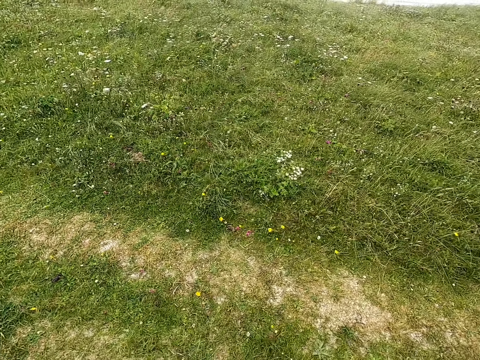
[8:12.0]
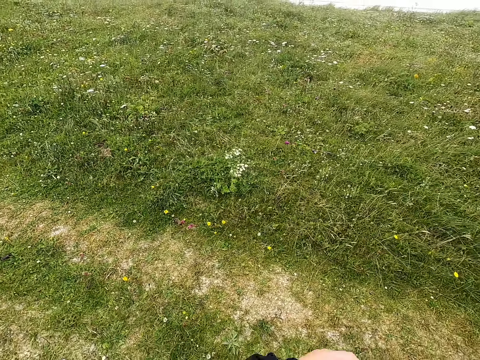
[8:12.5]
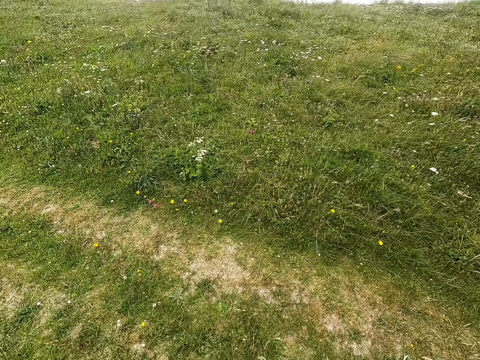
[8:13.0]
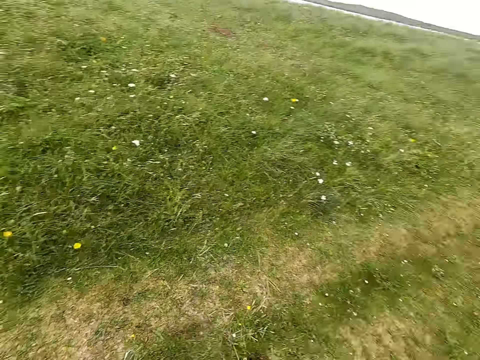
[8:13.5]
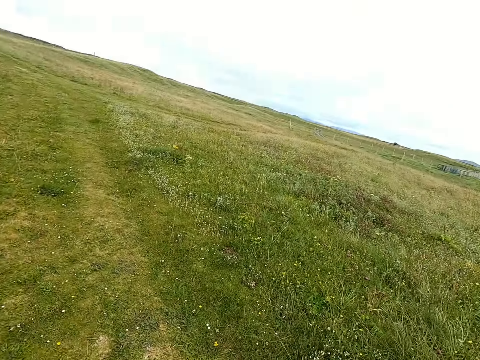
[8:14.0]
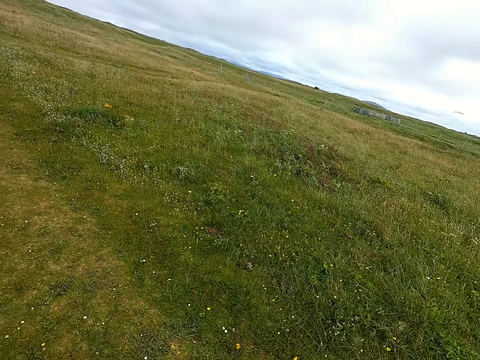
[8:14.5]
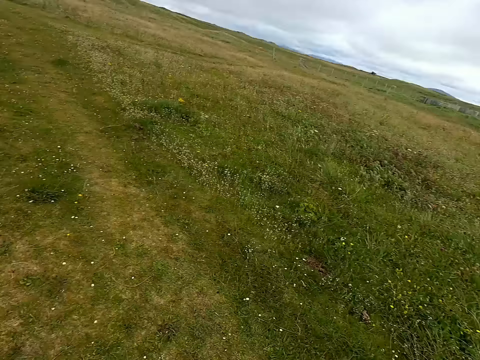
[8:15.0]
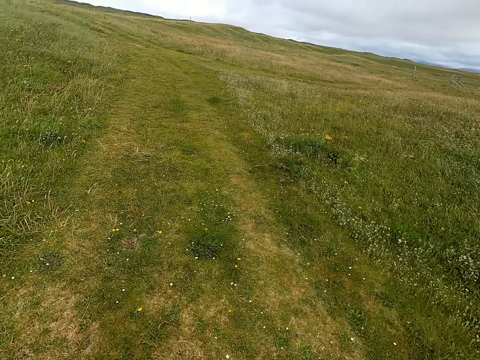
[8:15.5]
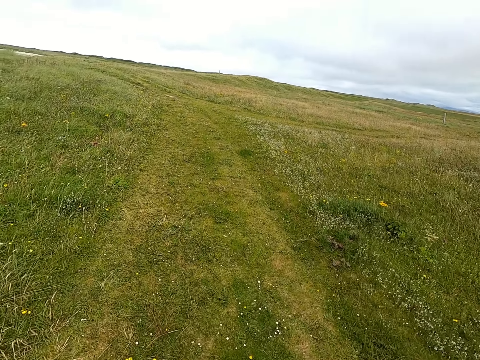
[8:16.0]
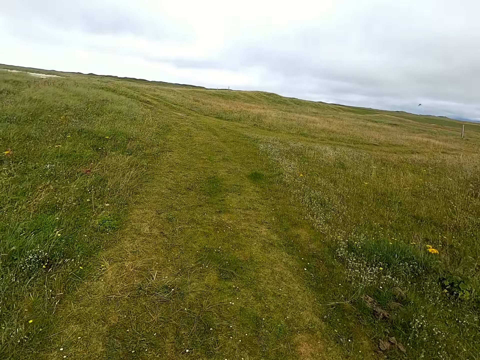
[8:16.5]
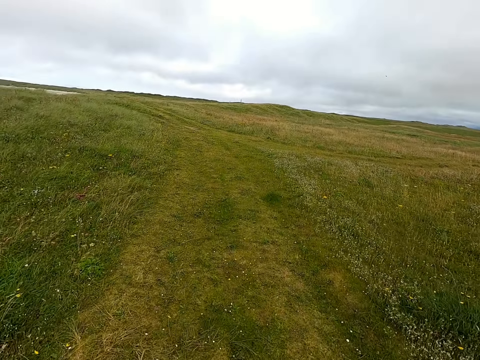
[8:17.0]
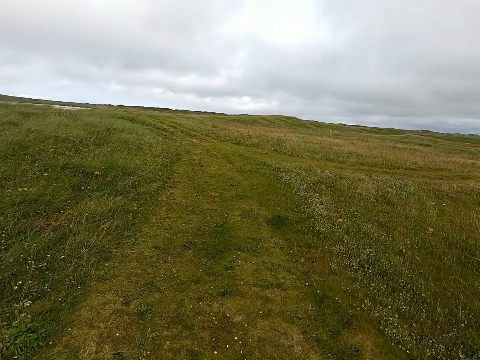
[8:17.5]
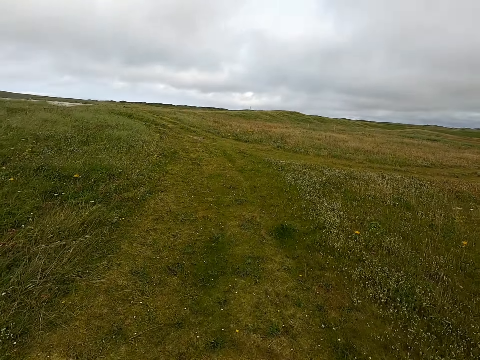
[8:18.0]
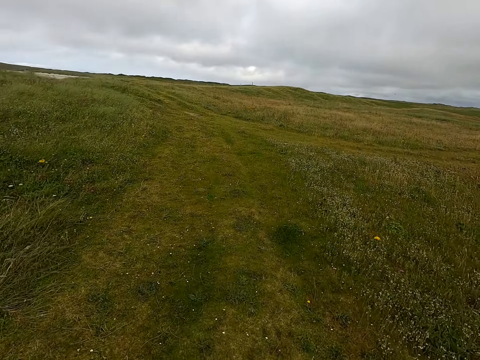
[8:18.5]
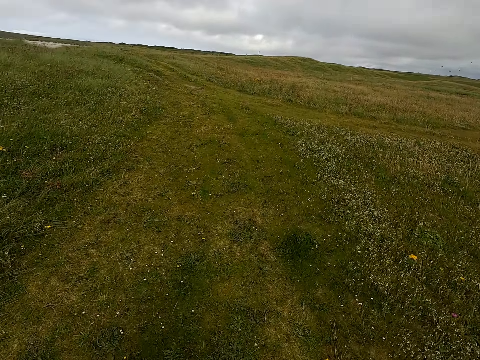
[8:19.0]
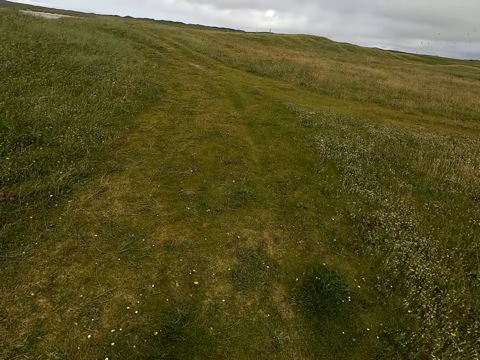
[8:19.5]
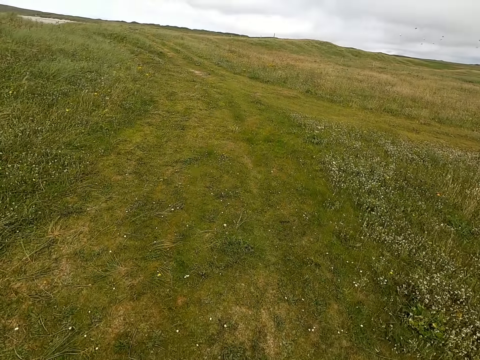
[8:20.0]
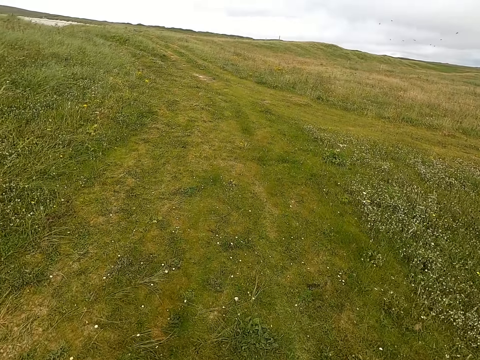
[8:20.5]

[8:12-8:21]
The camera wearer moves around the field. They throw the stick to the dog. They move around the field.

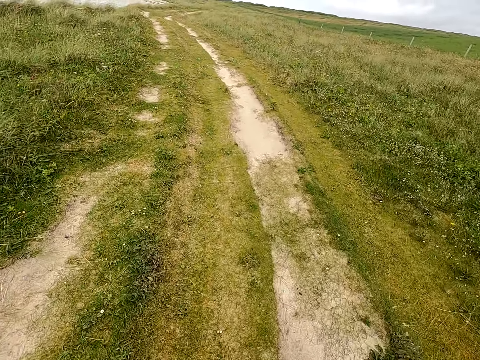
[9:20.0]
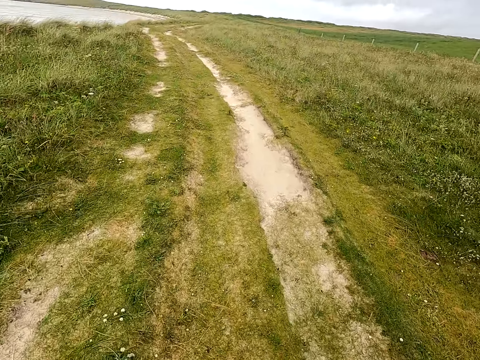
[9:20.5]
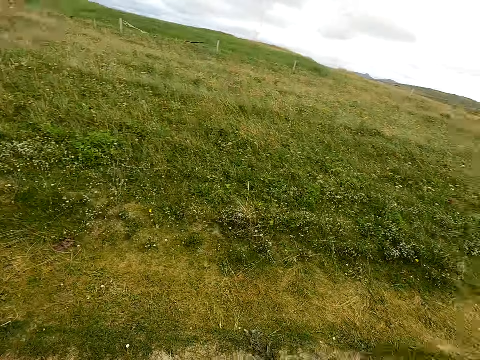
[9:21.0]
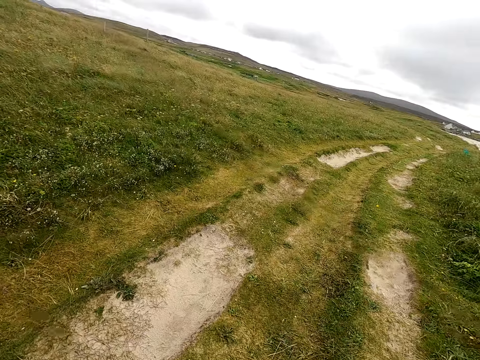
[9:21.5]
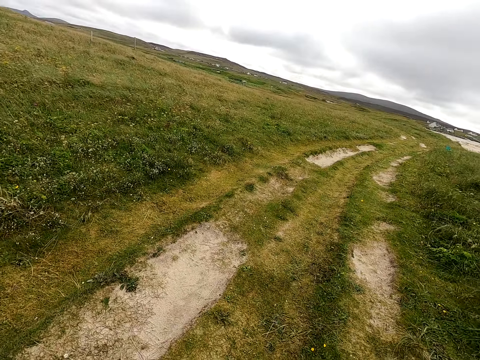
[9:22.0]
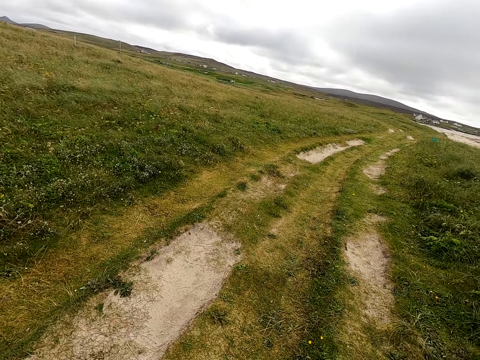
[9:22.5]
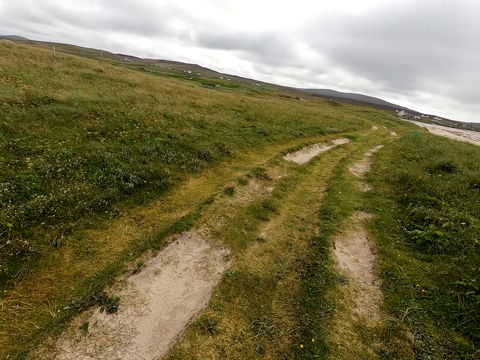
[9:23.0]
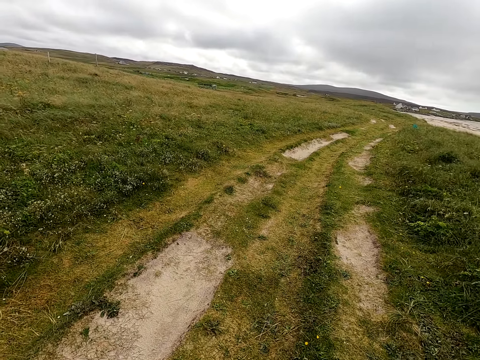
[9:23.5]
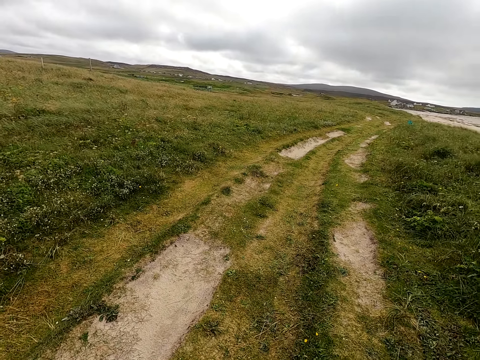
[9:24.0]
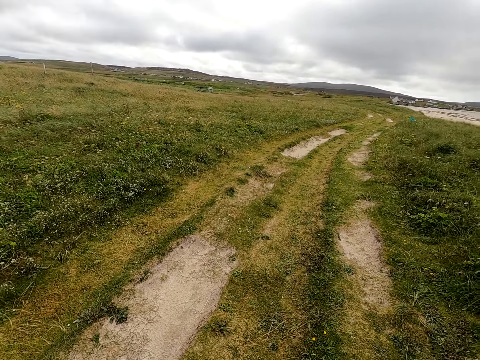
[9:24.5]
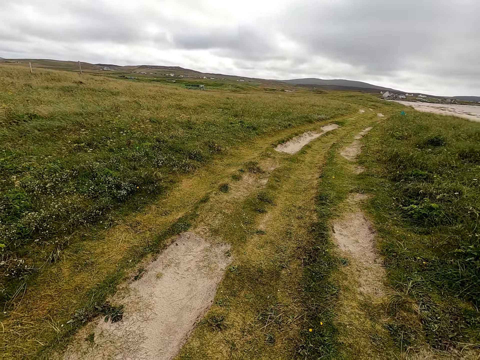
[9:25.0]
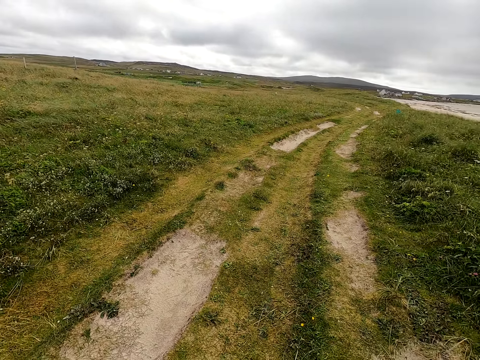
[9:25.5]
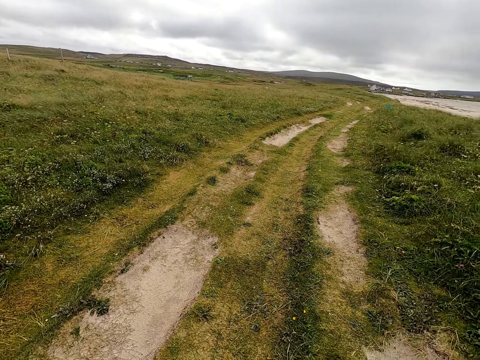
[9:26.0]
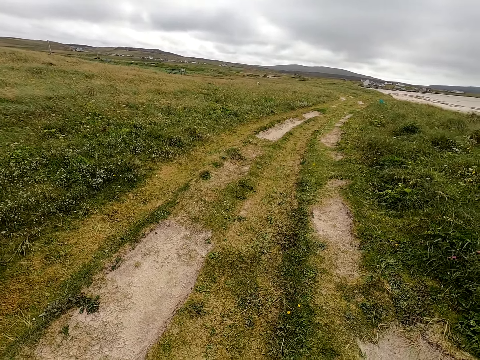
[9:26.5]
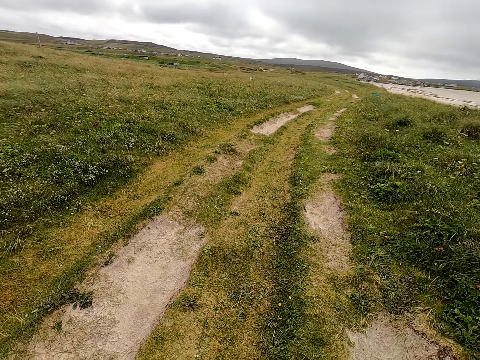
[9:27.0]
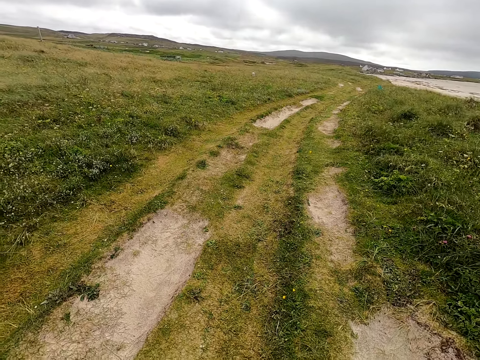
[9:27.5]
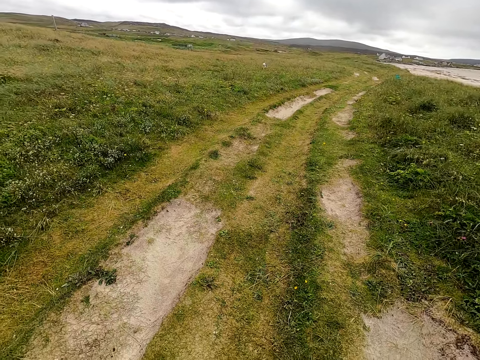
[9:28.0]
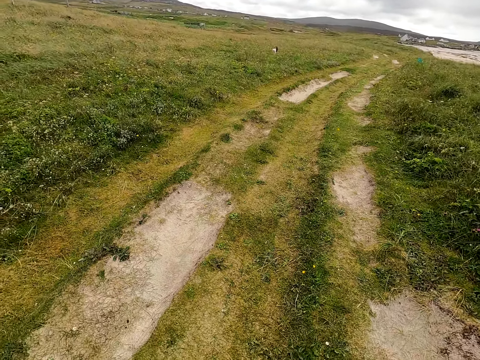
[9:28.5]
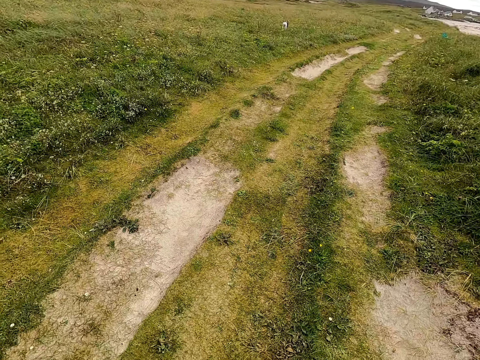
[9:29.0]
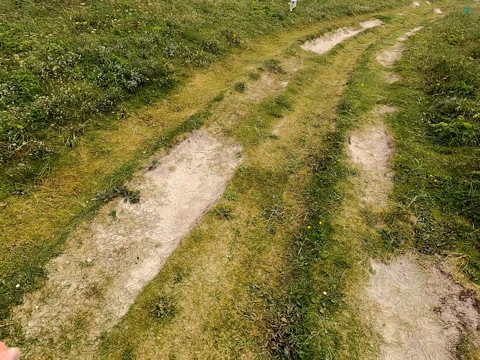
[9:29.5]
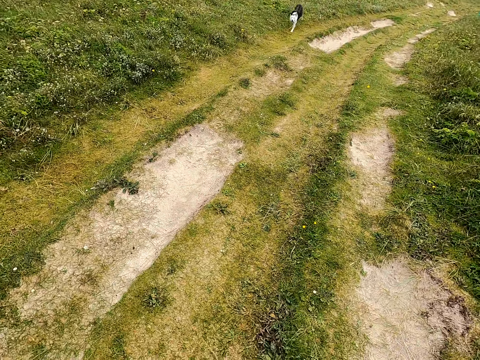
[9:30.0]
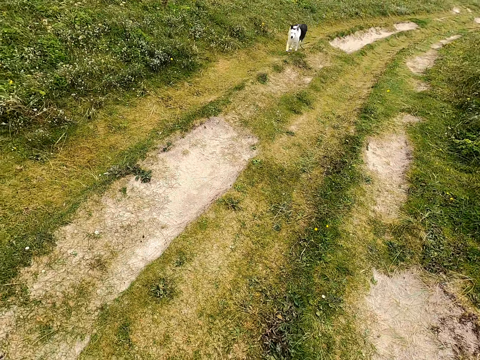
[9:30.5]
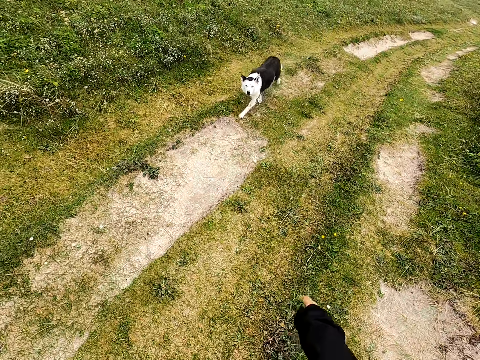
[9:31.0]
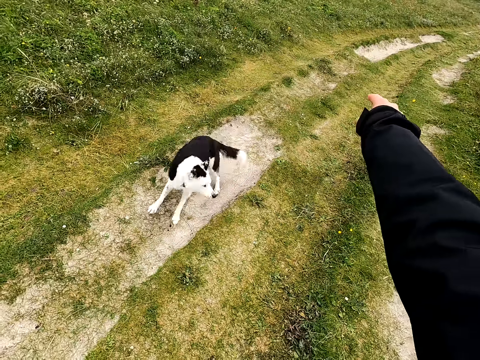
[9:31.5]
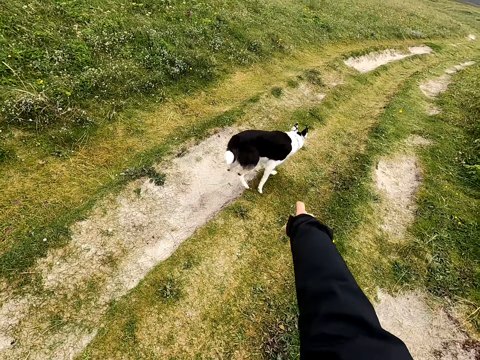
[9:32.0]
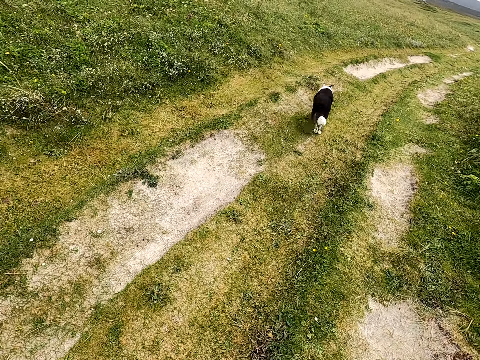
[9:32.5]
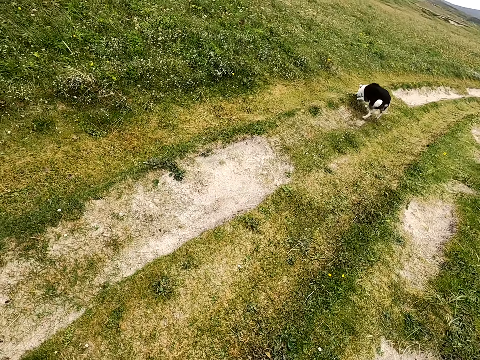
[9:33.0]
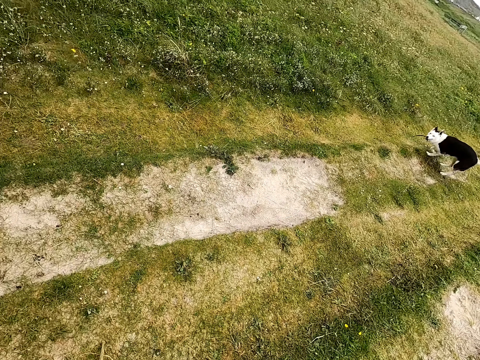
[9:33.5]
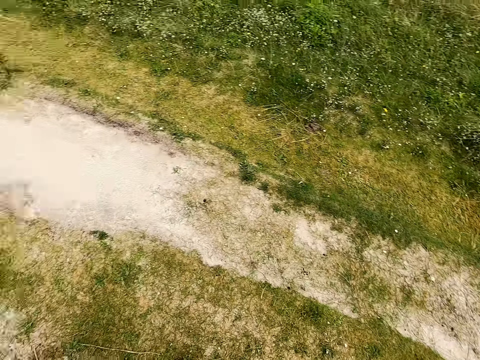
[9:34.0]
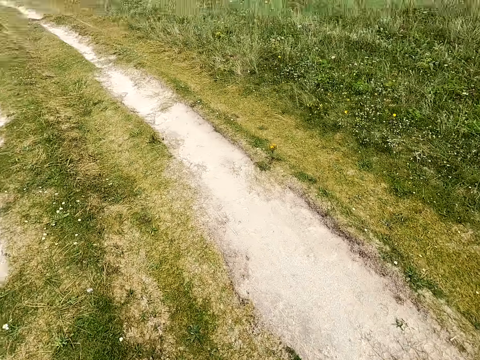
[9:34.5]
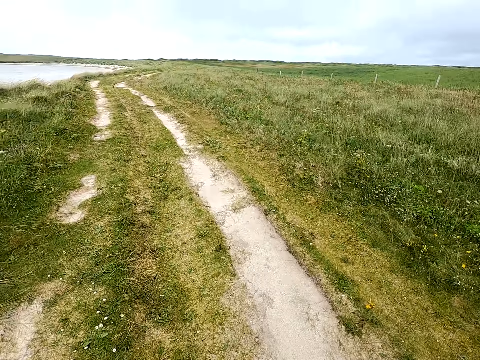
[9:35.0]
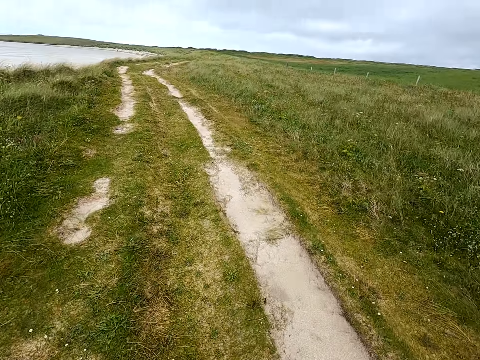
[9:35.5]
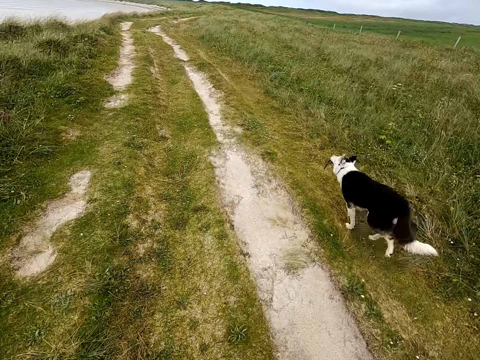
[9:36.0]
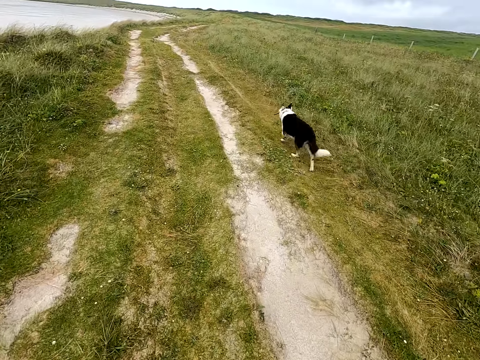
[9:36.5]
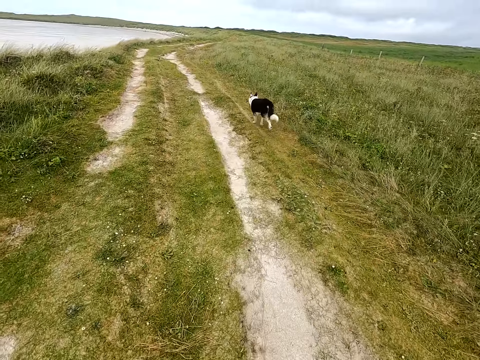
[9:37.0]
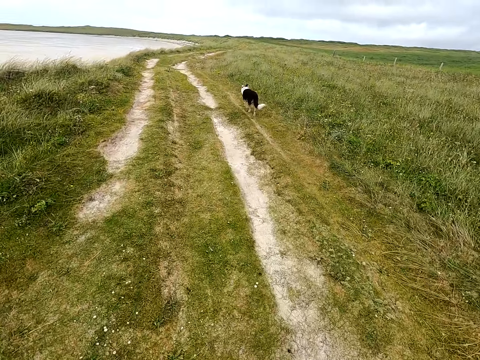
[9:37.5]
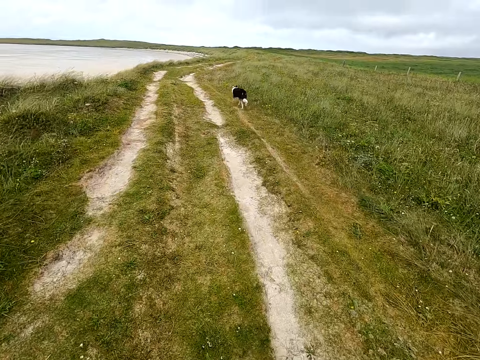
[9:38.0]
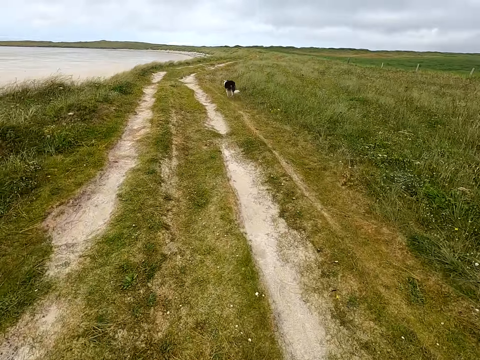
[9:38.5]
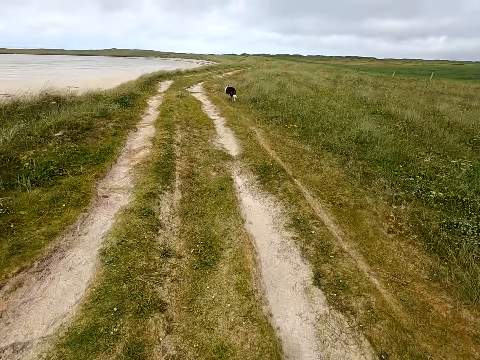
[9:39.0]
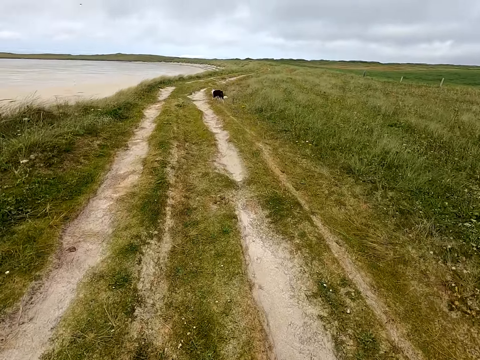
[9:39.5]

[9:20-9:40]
The camera wearer looks around the open area. They stand. They interact with the dog. They look at the dog. They point at the ground. They walk in the open area.
